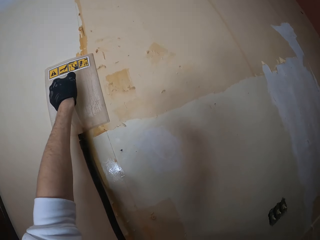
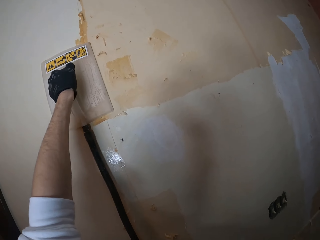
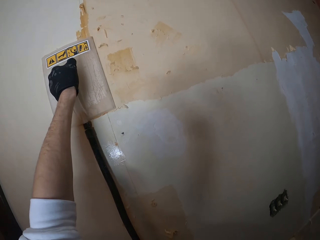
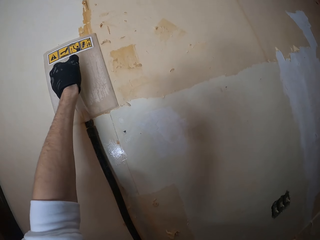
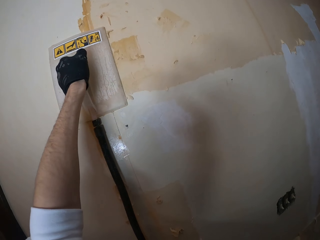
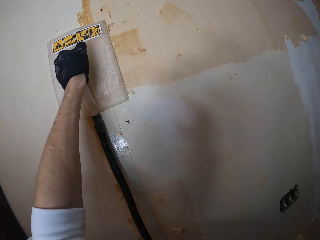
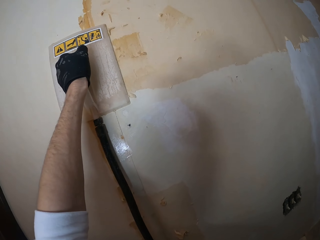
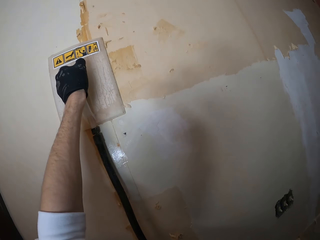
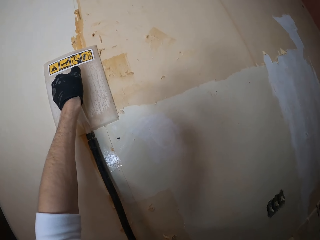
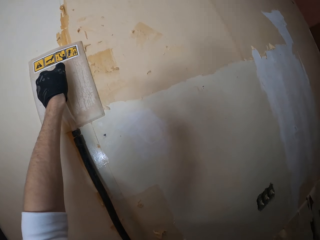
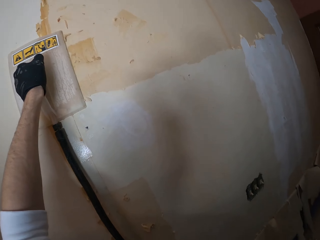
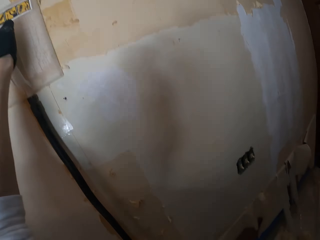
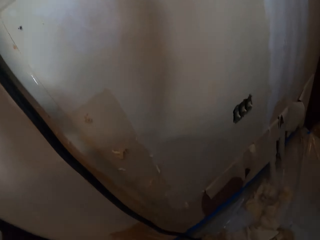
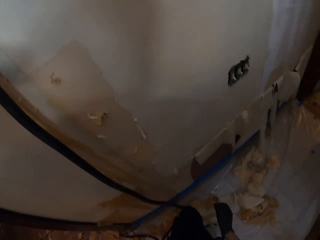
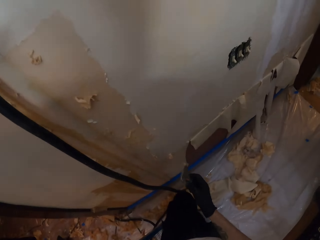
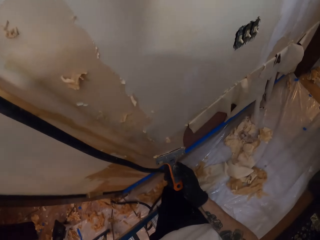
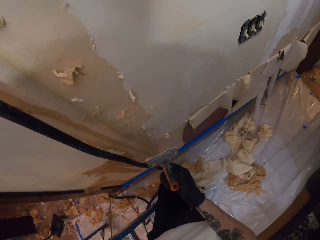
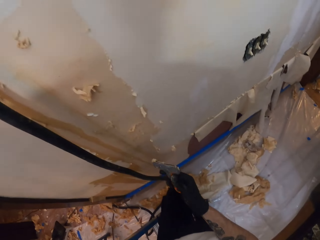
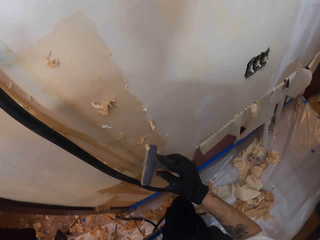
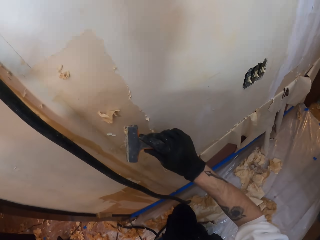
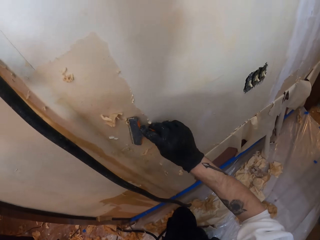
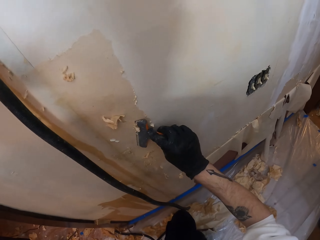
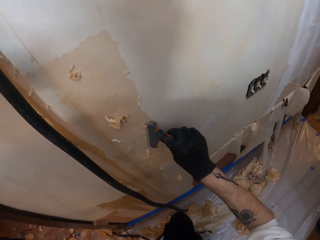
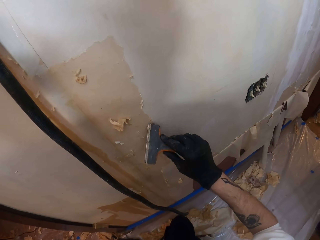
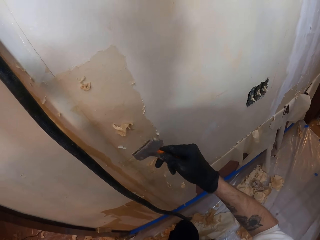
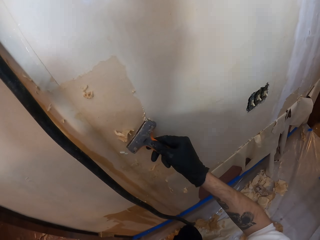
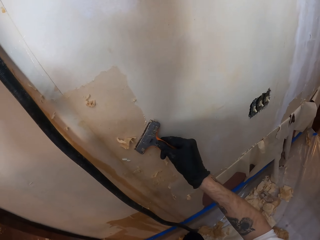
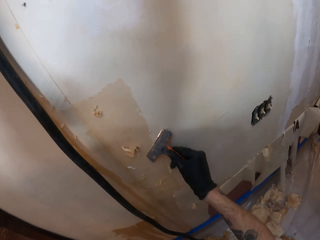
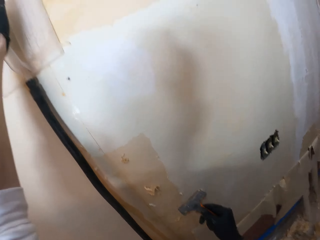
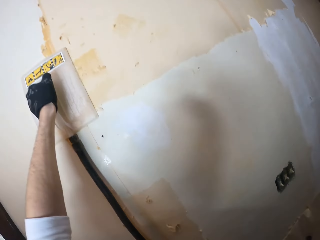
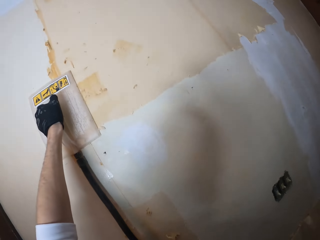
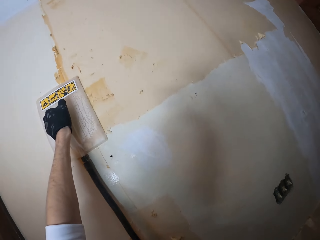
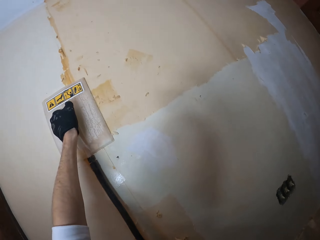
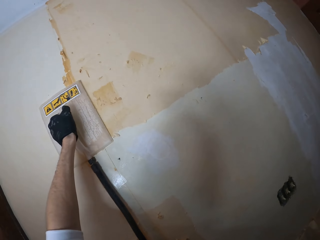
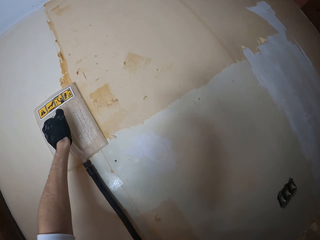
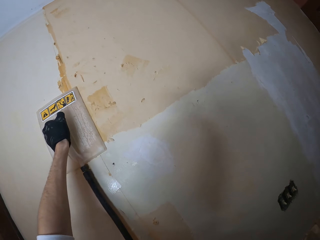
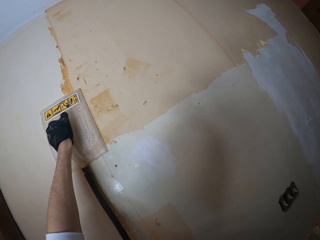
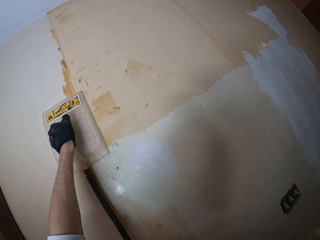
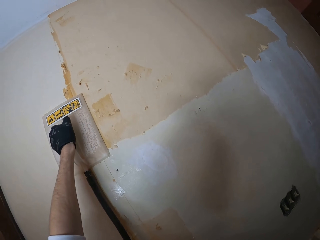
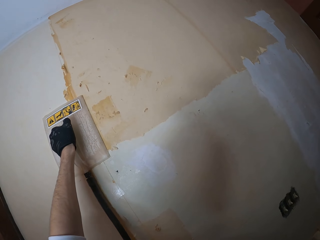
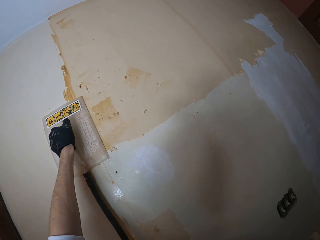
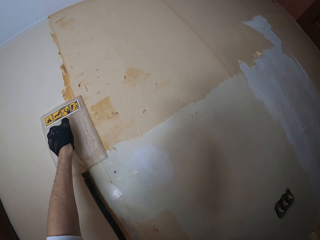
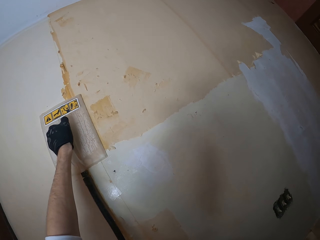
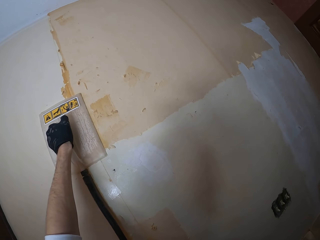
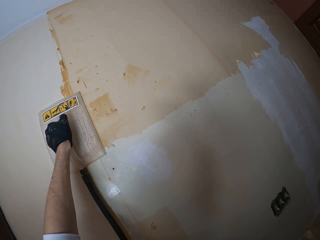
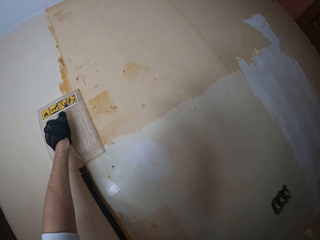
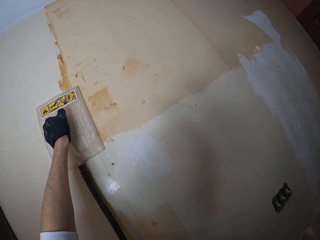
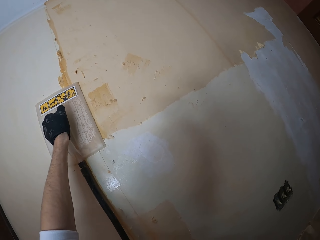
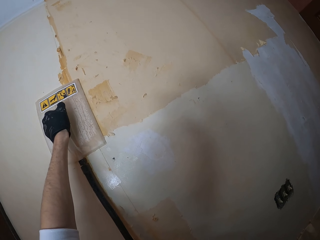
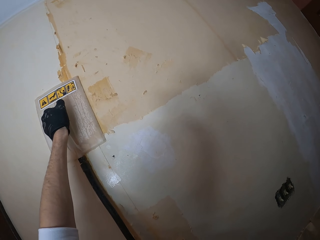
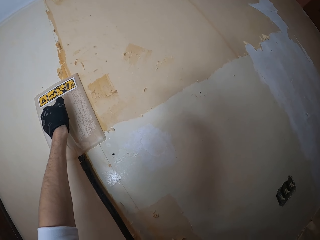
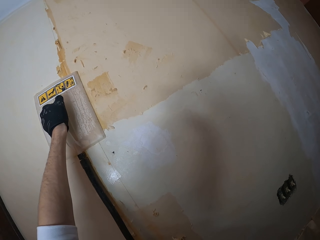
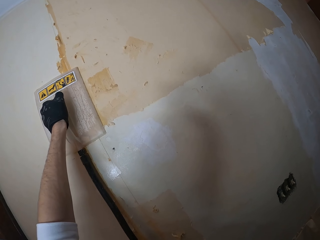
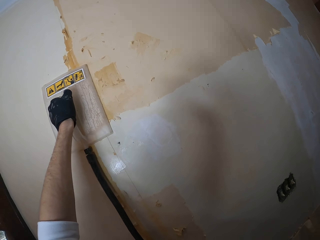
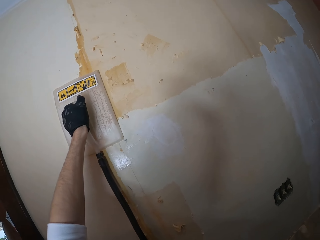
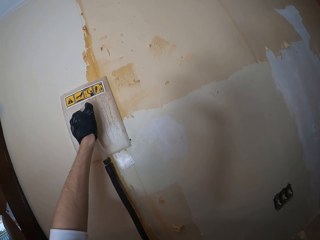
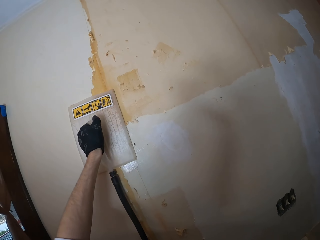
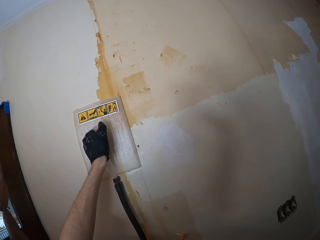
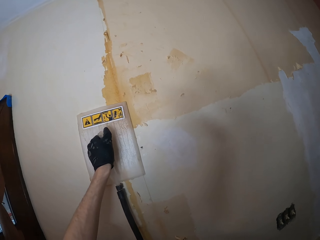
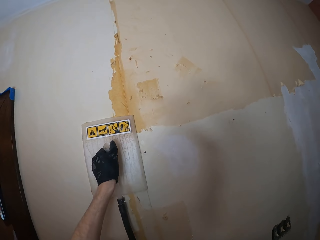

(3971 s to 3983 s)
The camera wearer scratches the scraper on the wall. They clean the wall scraper. They hold the wallpaper steamer on the wall.

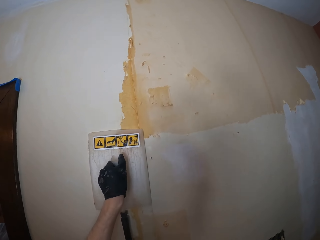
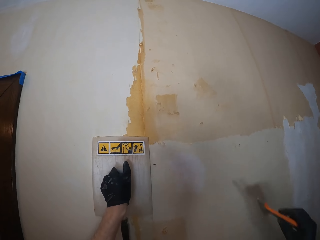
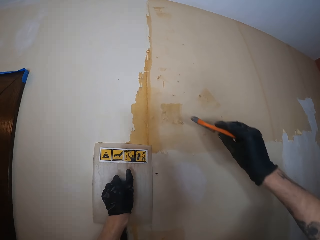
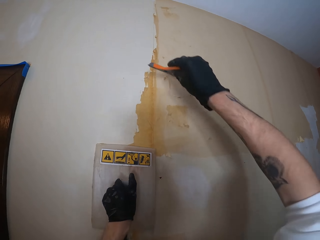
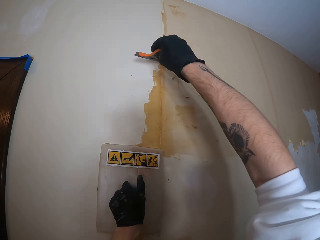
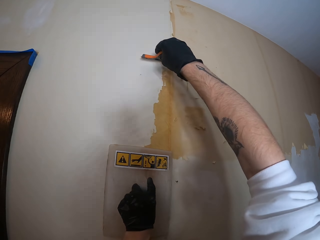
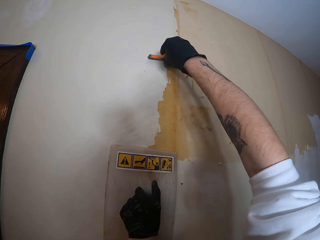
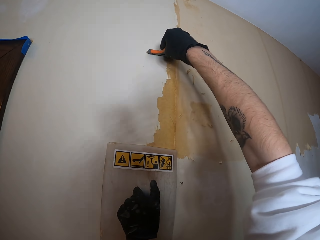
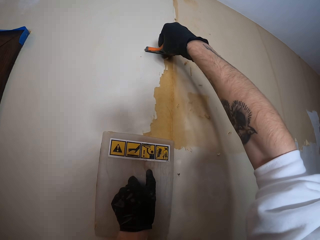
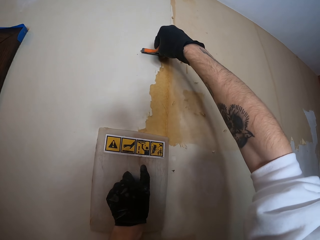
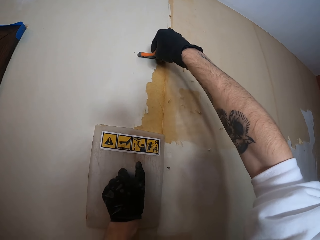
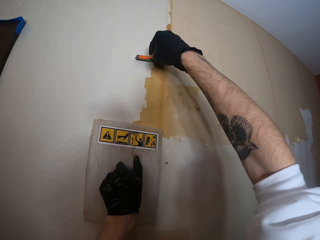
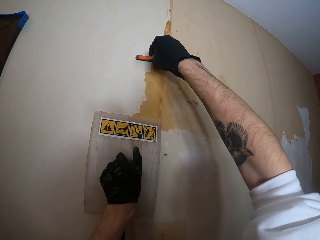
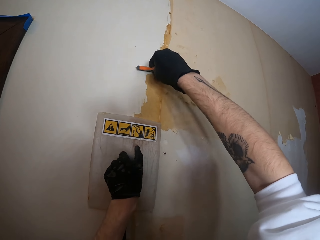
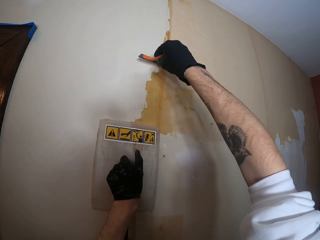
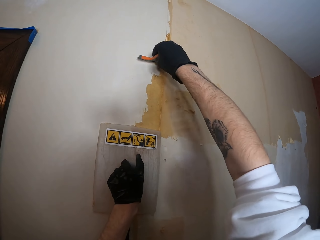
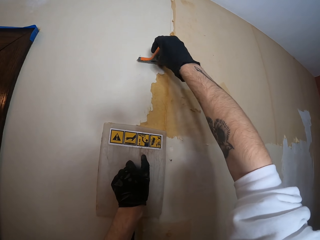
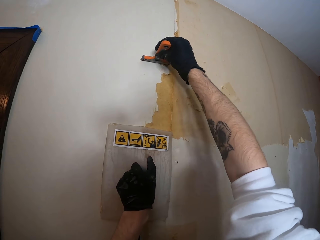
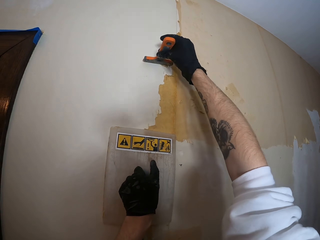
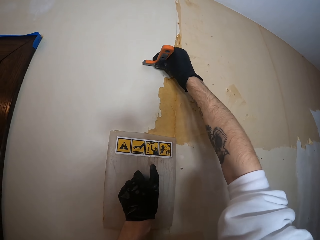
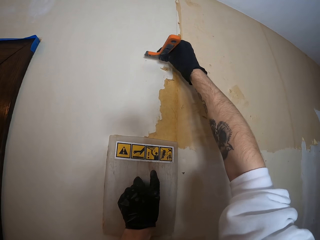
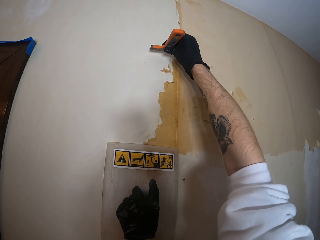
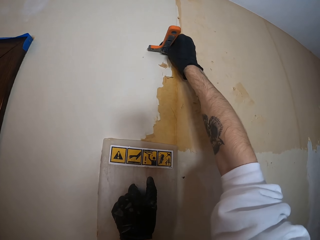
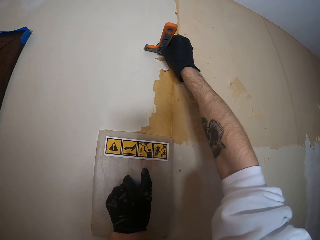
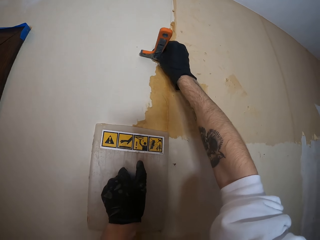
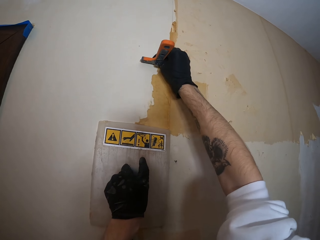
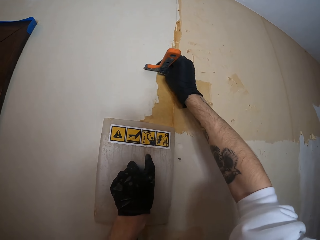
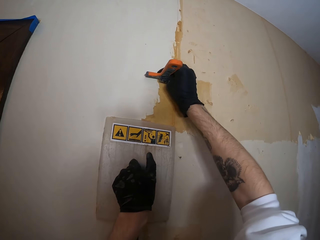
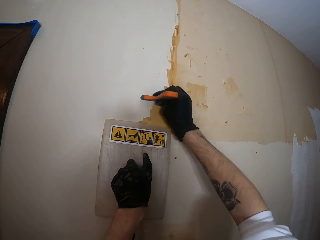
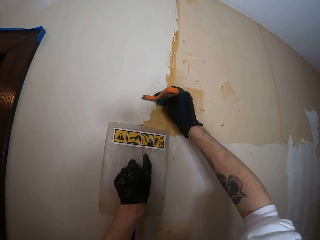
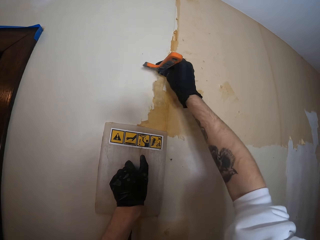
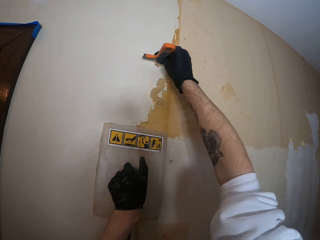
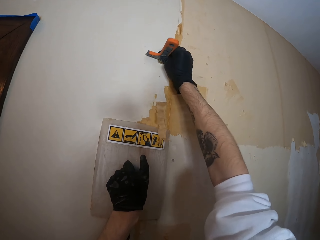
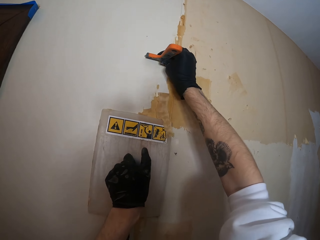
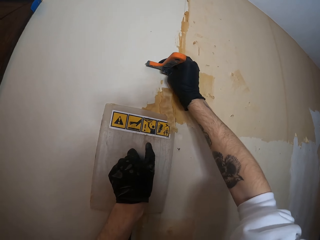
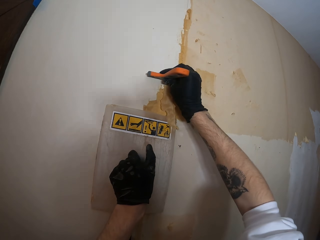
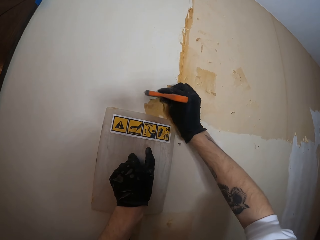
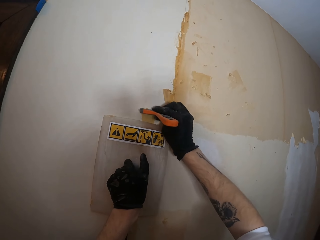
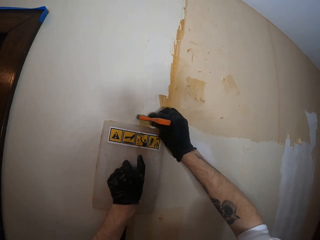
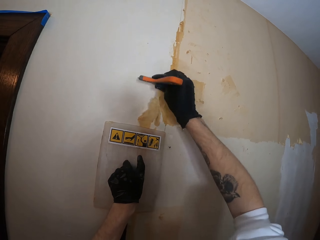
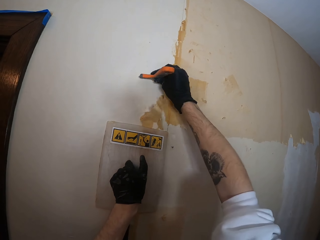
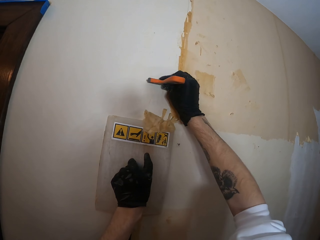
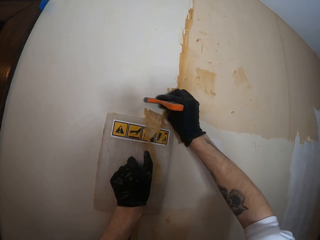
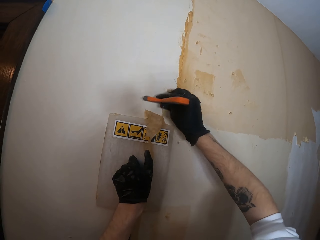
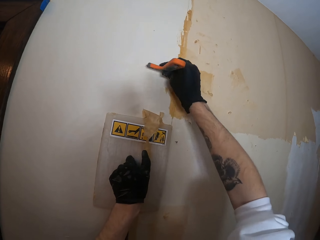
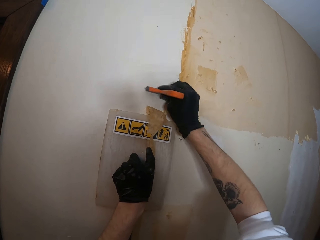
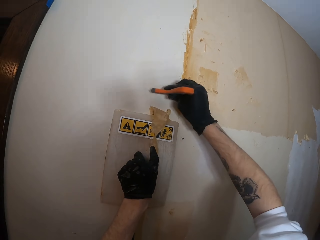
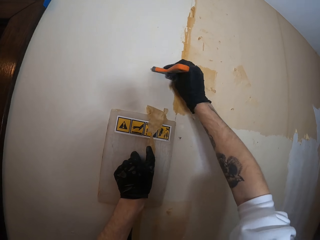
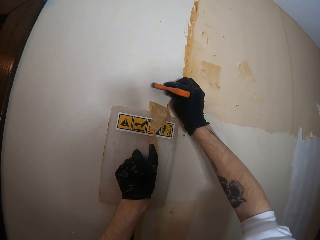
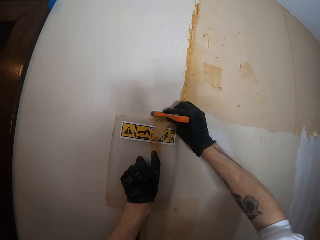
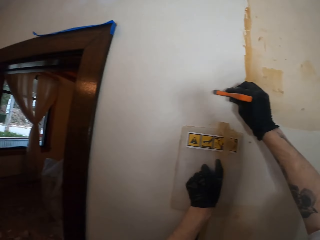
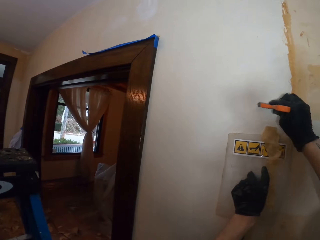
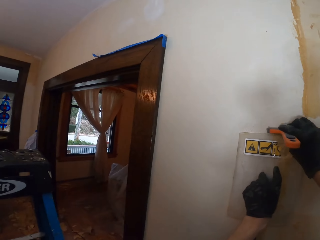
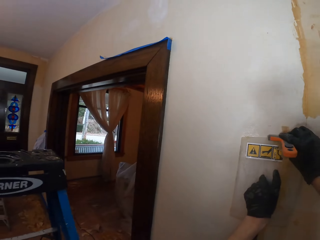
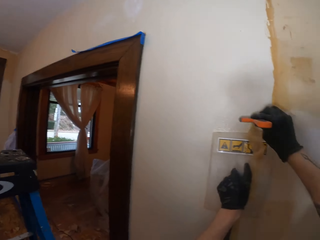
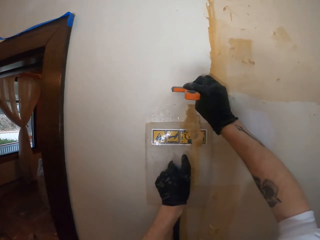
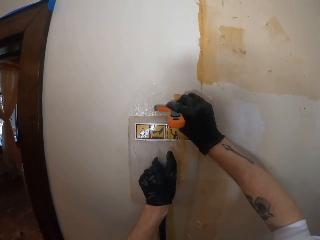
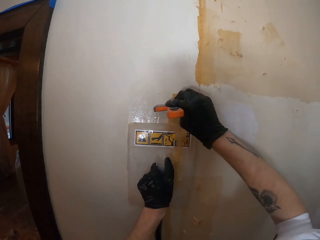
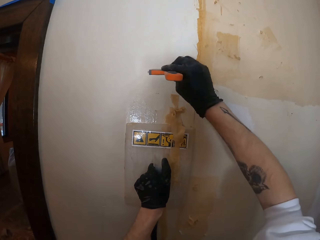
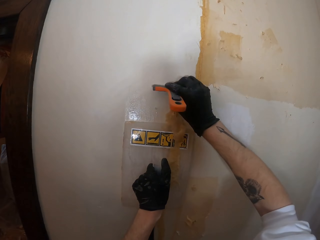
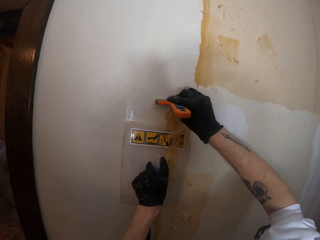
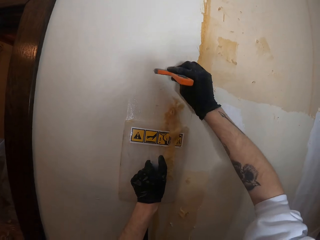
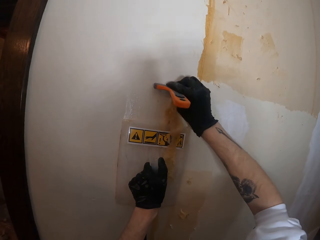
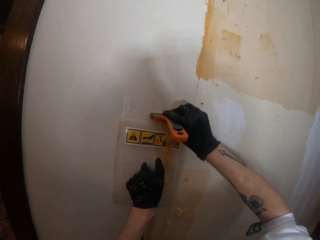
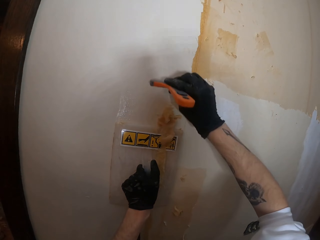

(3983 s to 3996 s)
The camera wearer scratches the scraper on the wall.
